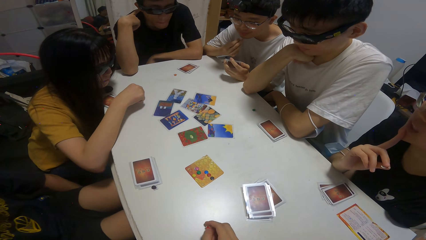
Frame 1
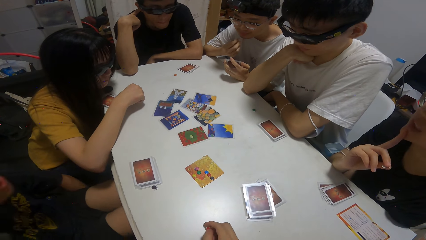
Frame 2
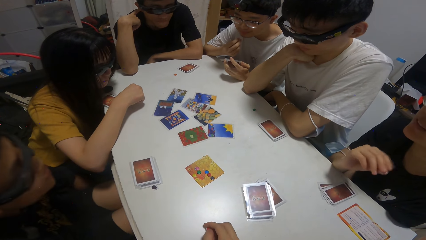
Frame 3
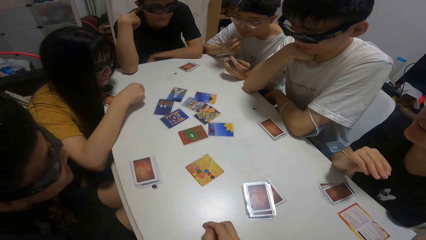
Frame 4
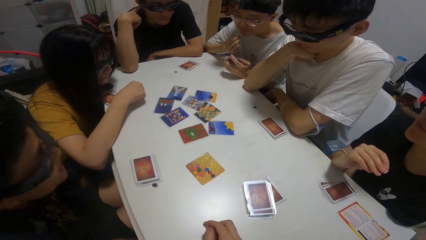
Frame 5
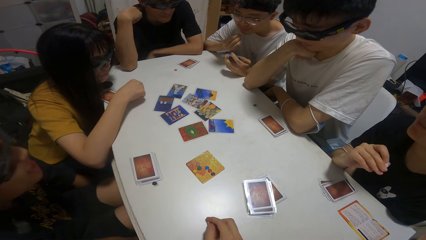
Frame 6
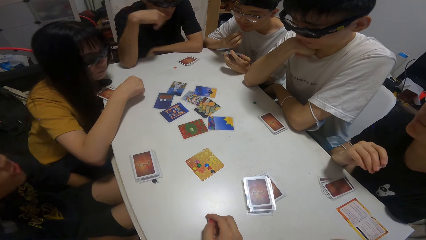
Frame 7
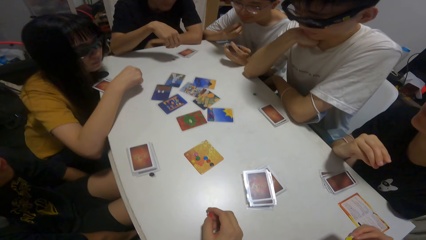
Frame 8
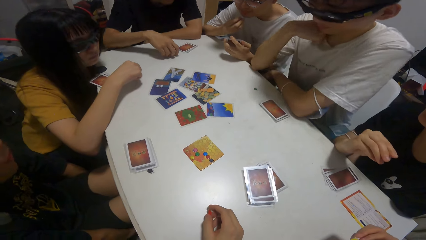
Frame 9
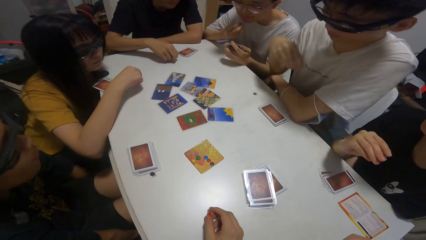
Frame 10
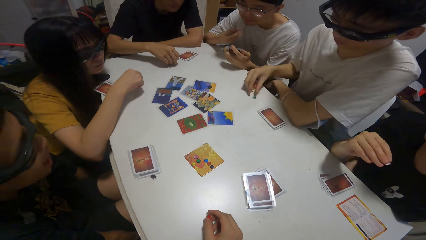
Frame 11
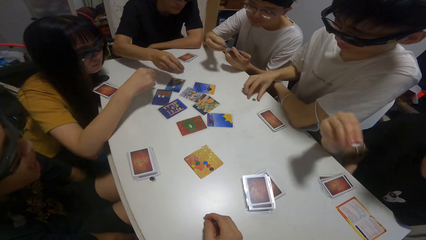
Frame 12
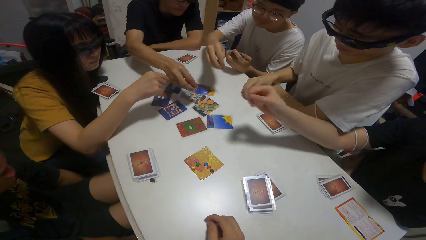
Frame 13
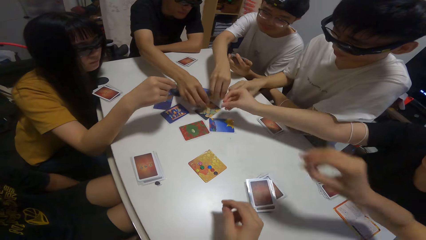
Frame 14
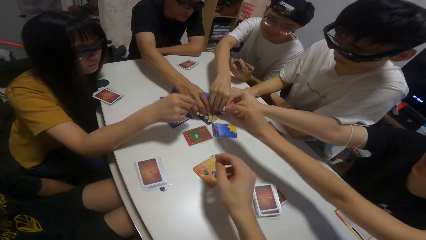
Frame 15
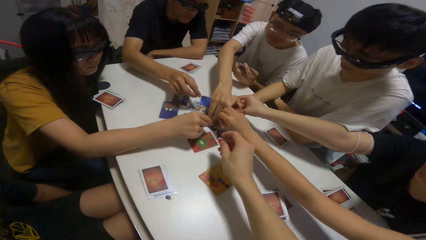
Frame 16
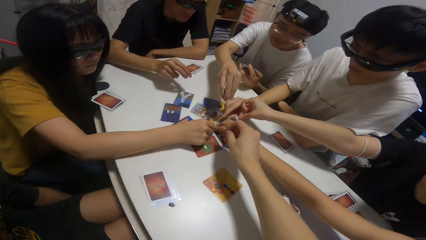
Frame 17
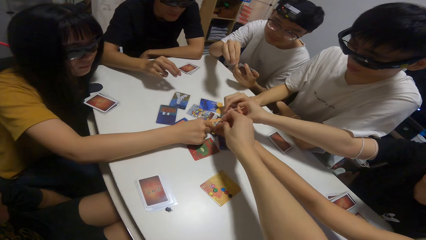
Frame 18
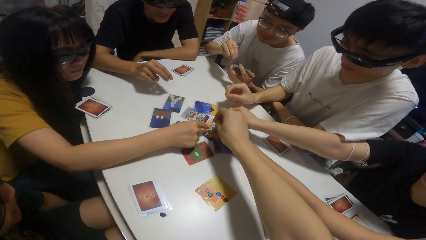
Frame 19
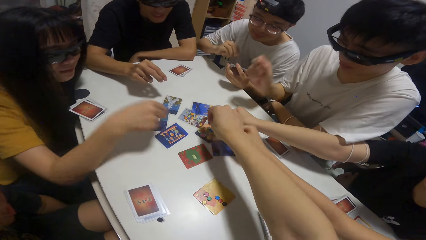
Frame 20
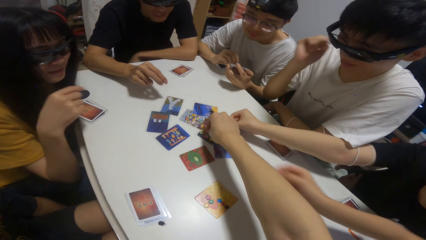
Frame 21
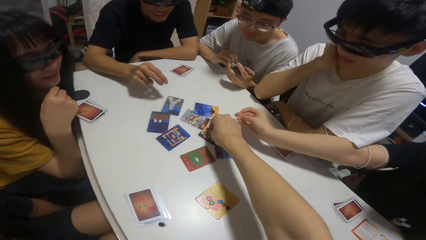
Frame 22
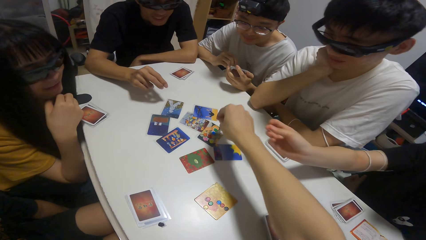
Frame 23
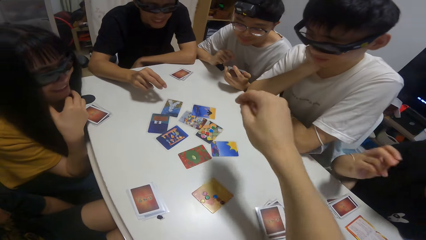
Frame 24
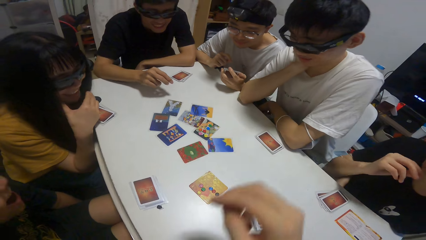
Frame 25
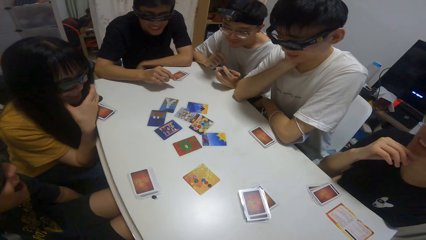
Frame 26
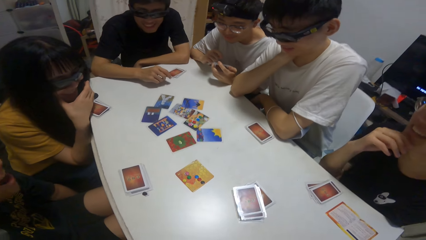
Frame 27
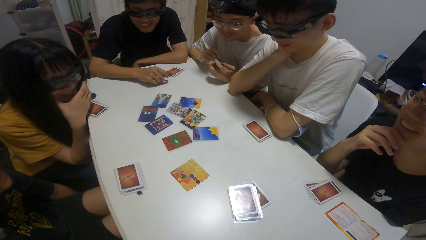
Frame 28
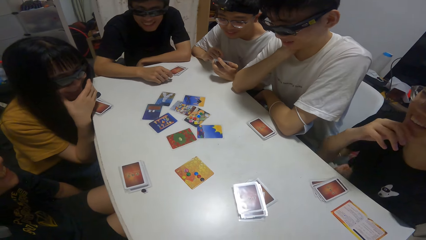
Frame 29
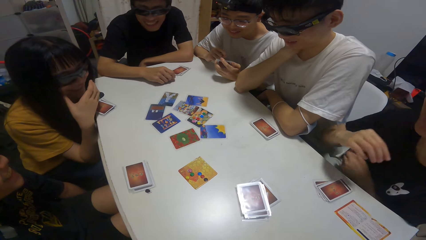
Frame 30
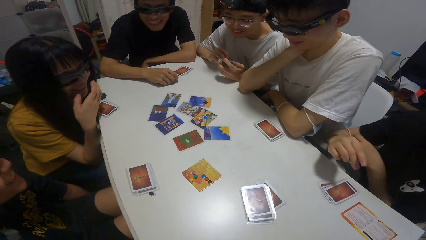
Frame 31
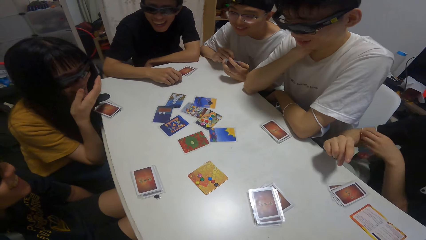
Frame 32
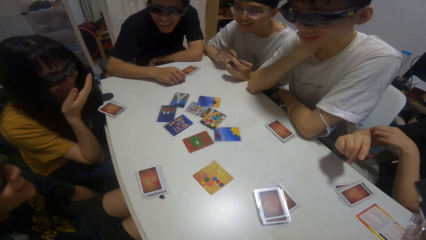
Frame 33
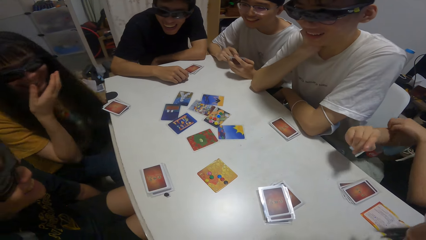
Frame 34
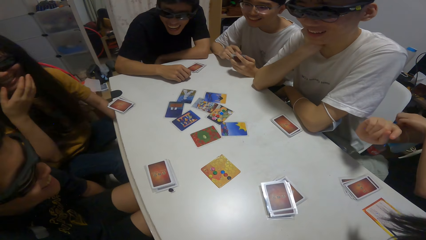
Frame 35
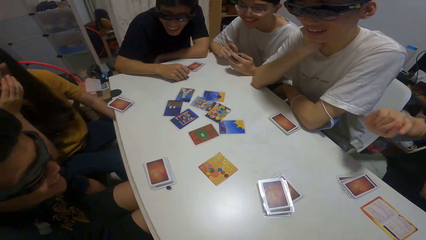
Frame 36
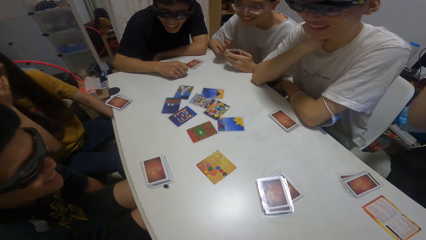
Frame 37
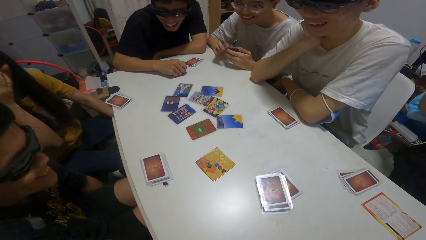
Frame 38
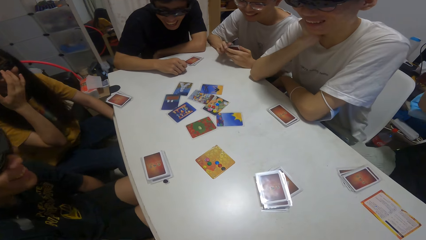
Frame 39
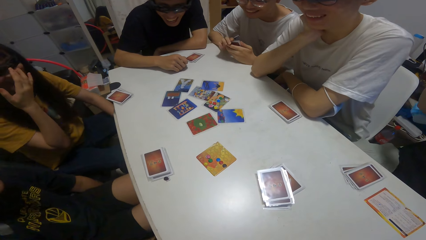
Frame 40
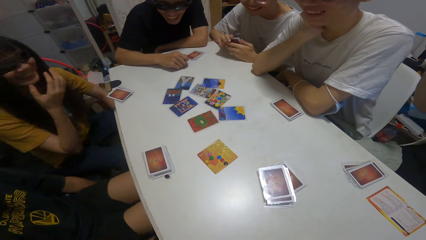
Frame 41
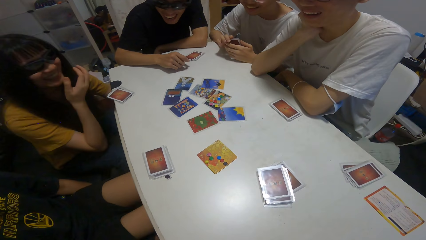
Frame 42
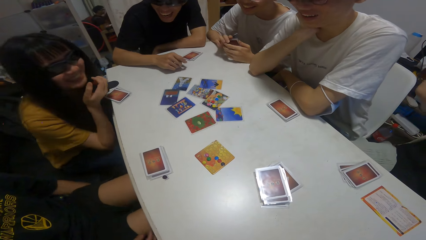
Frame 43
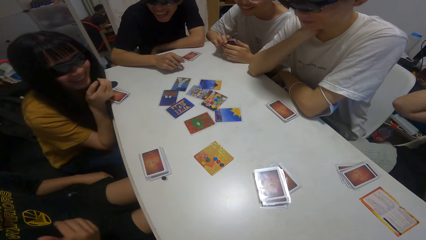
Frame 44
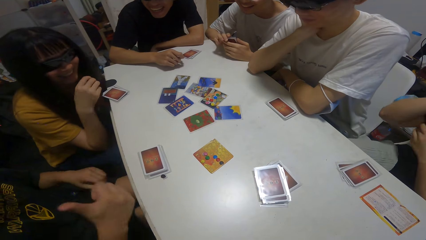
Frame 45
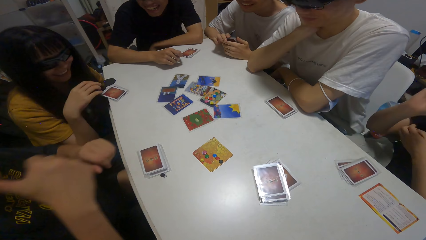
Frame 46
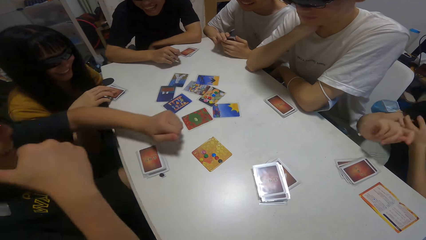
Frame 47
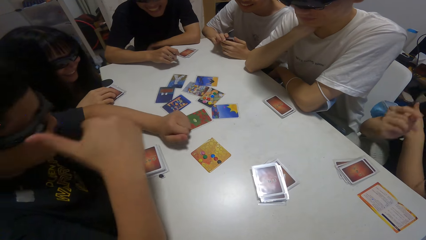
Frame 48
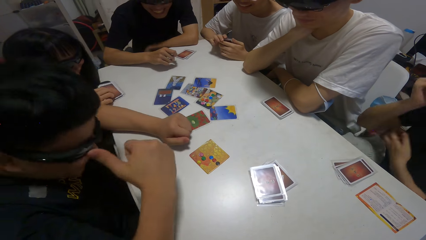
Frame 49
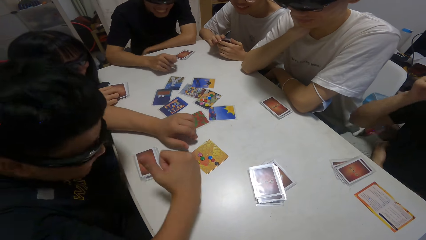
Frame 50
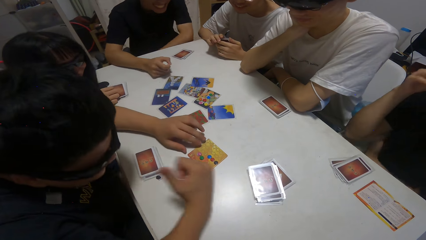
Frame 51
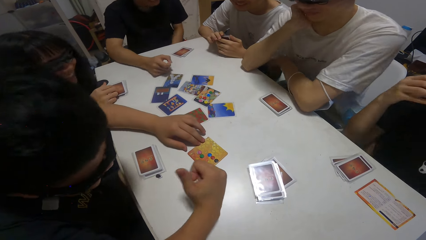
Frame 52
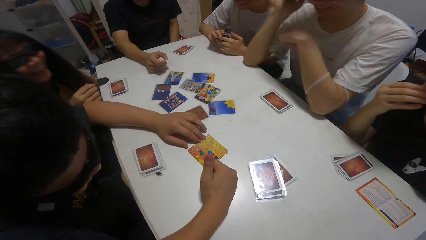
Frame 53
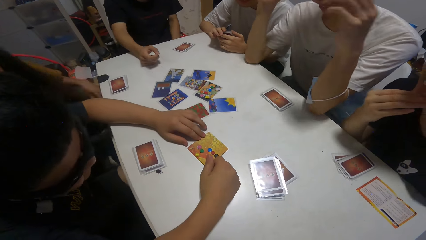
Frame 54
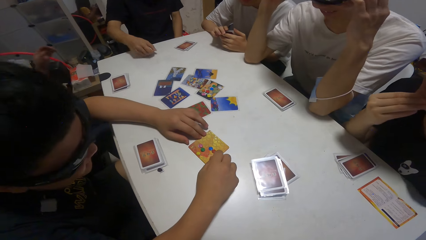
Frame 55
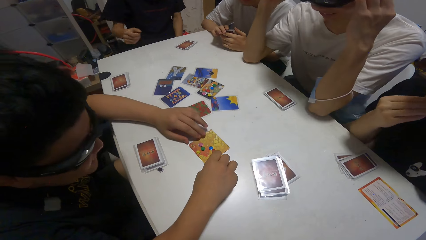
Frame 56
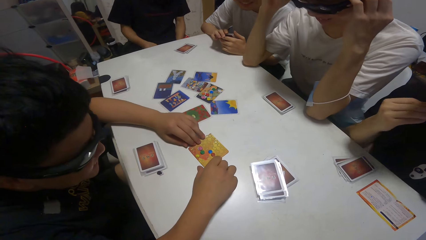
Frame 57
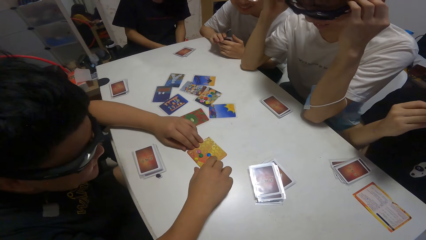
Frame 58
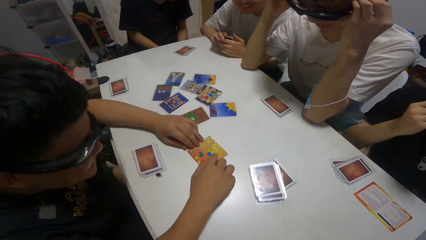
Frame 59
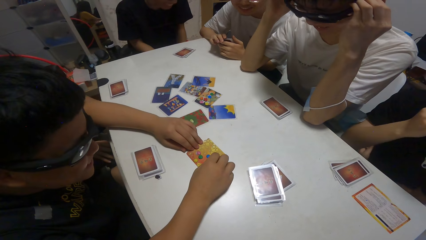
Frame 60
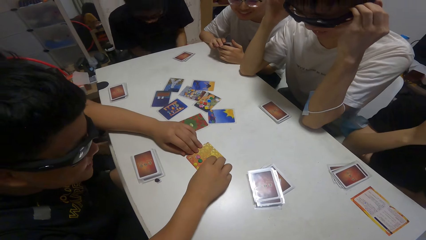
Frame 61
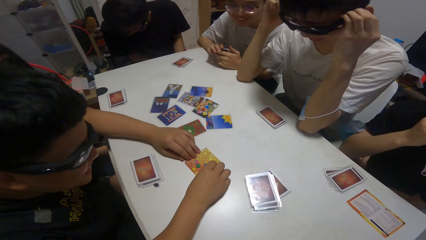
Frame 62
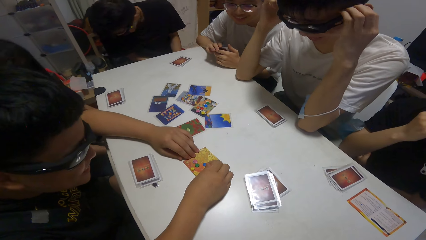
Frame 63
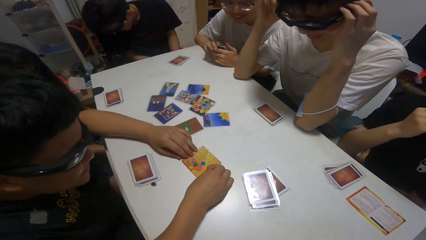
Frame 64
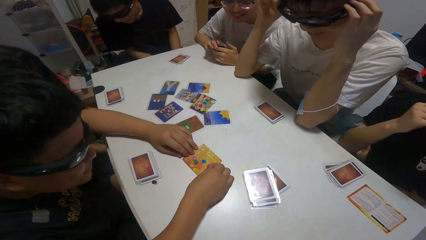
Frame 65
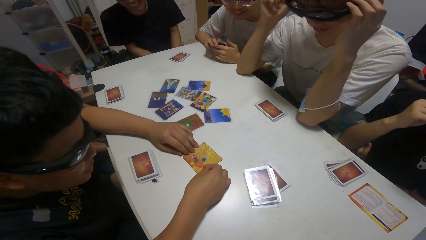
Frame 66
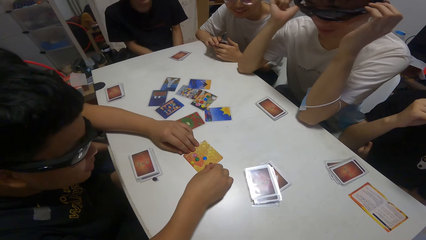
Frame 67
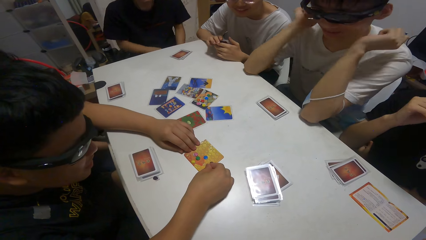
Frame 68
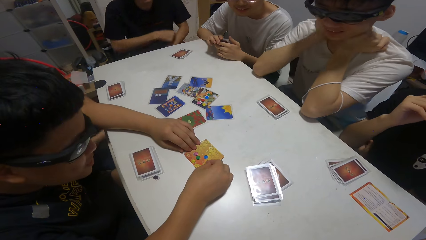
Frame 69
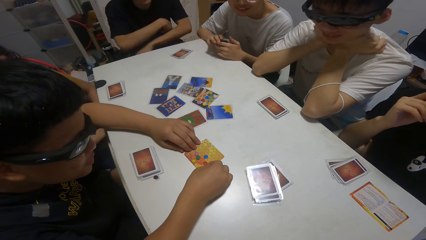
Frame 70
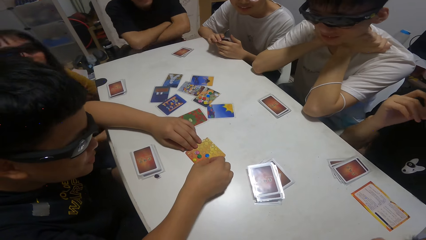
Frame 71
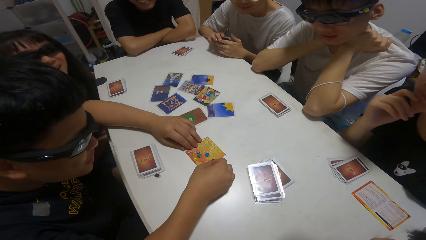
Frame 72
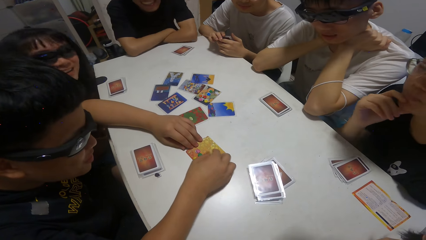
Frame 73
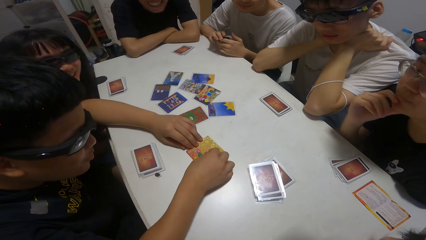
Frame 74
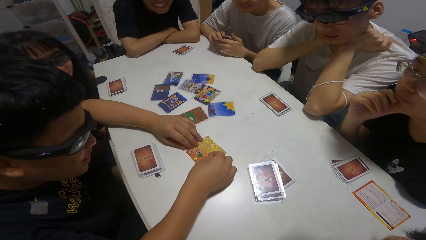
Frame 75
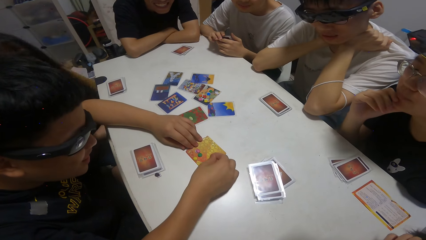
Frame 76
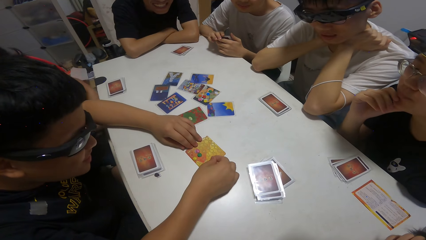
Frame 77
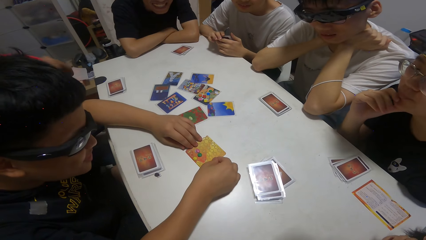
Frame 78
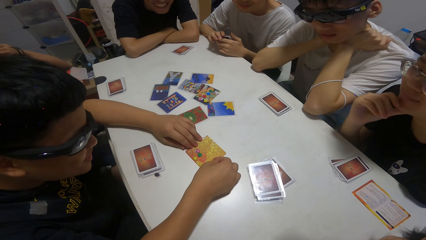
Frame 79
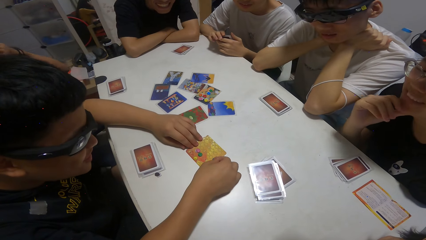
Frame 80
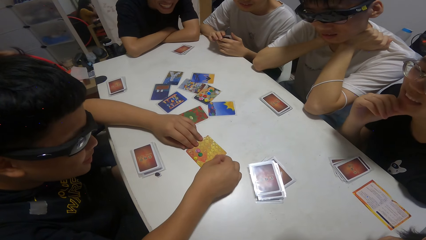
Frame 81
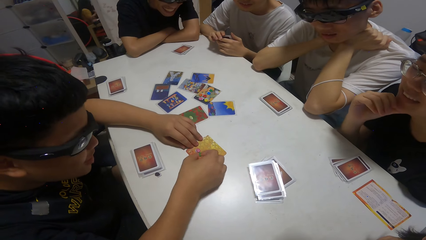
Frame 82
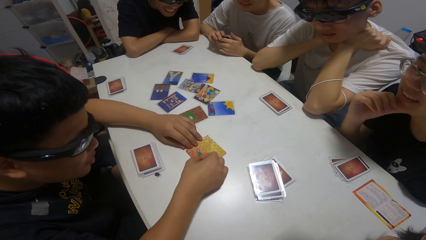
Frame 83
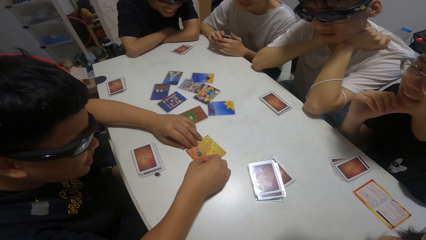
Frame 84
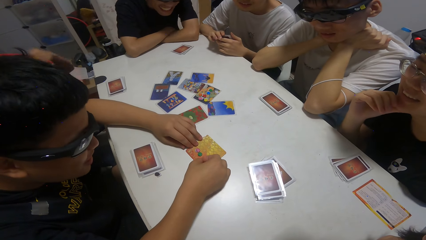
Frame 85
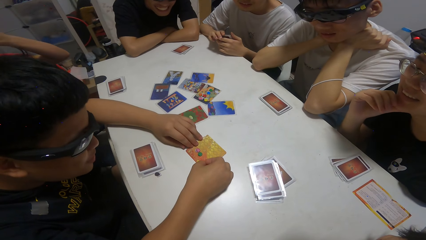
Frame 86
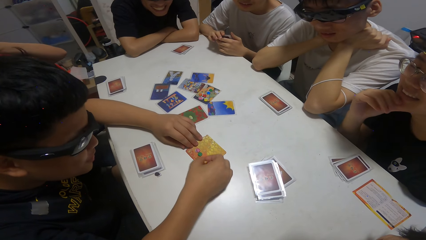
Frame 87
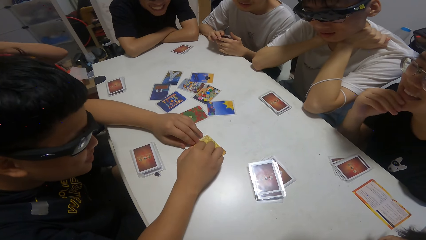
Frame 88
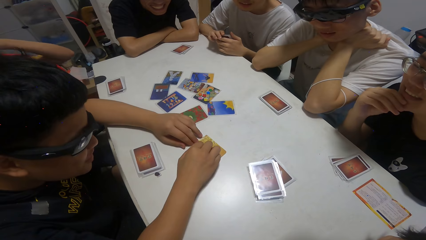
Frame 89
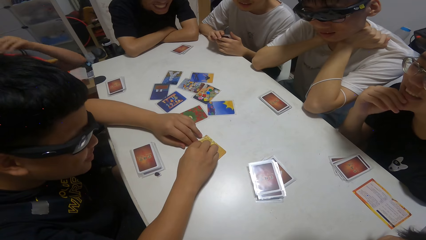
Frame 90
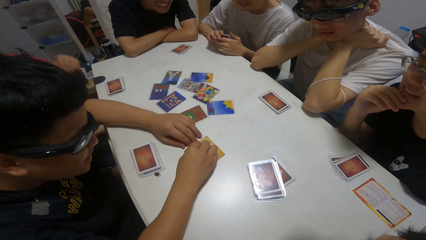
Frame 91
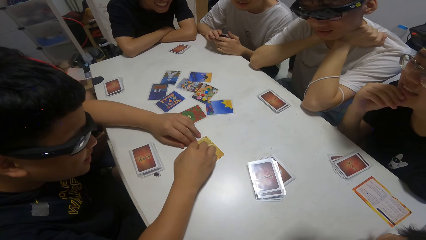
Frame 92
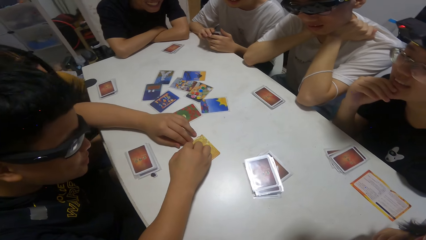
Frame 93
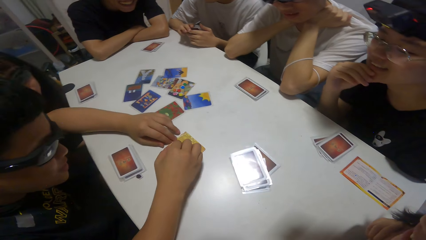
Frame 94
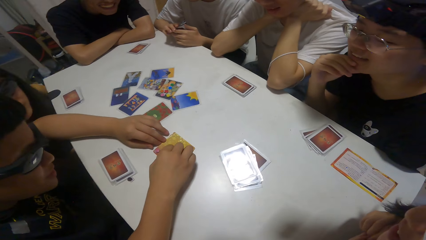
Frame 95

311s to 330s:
A person plays cards on the table. A girl drops a sticker on the card on the table. A boy drops a sticker on the card on the table. Another boy drops a sticker on the card on the table. Another girl drops a sticker on the card on the table. Another girl drops a sticker on the card on the table. Another boy drops a sticker on the card on the table. The camera wearer drops a sticker on the card on the table. Another person plays cards on the table. Another boy arranges the stickers on a card on the table.
